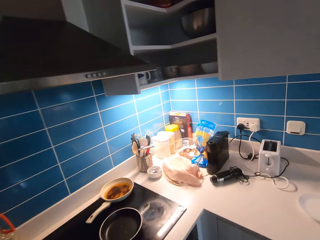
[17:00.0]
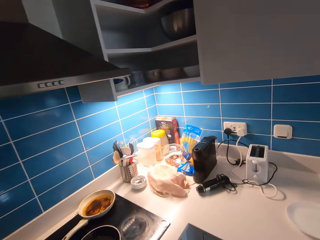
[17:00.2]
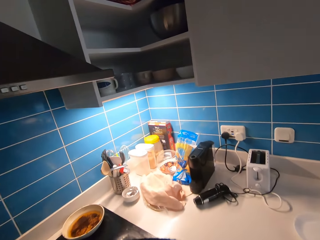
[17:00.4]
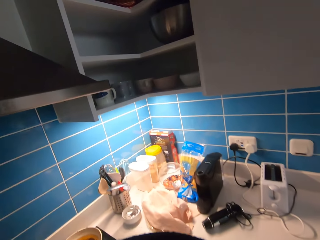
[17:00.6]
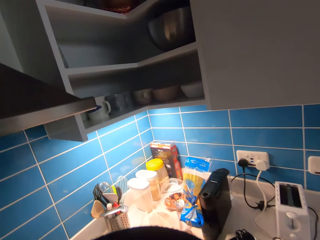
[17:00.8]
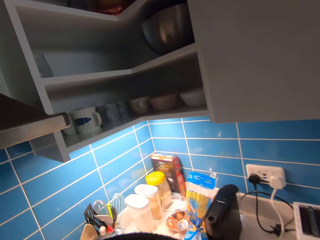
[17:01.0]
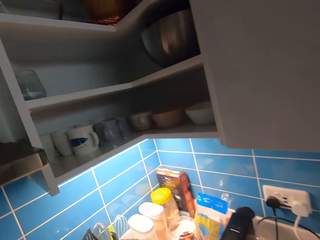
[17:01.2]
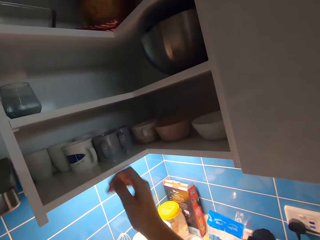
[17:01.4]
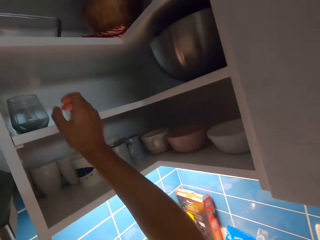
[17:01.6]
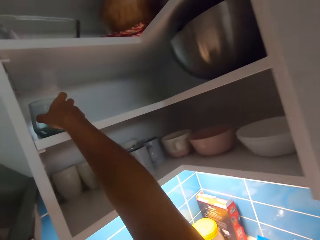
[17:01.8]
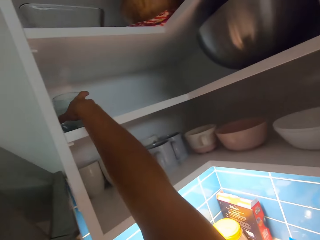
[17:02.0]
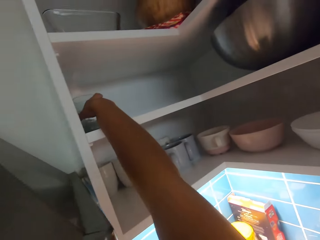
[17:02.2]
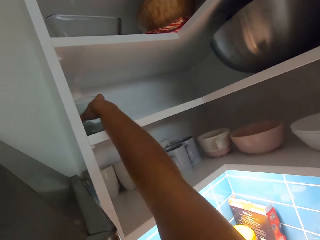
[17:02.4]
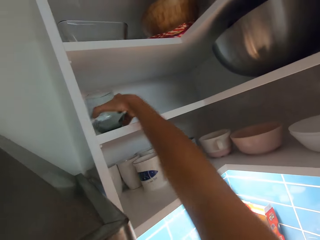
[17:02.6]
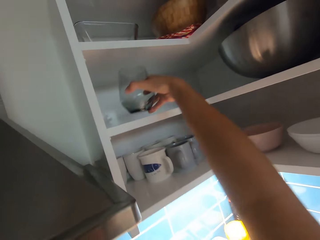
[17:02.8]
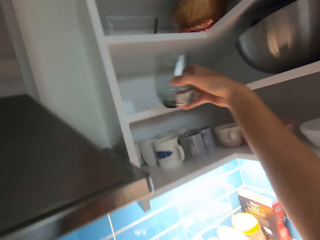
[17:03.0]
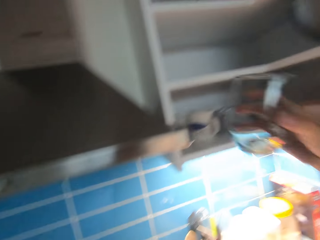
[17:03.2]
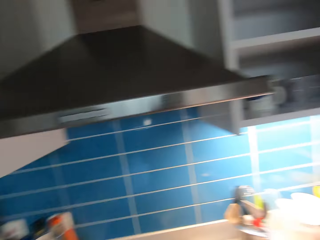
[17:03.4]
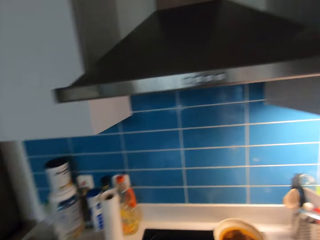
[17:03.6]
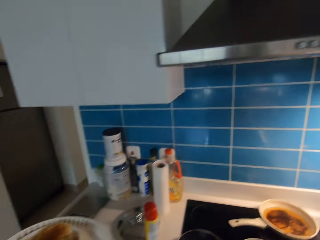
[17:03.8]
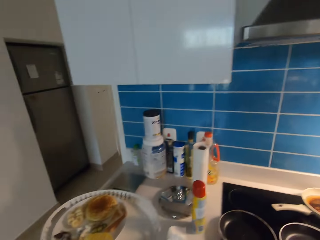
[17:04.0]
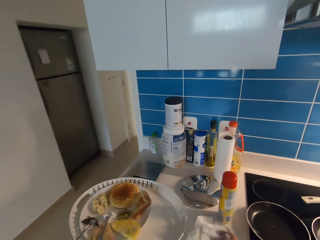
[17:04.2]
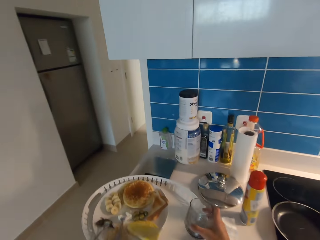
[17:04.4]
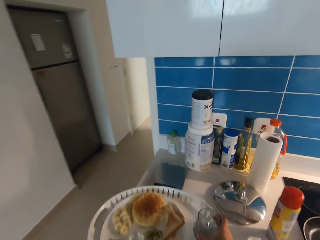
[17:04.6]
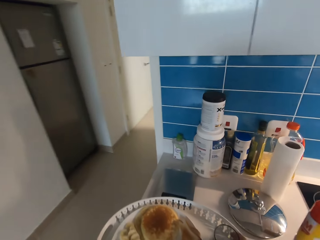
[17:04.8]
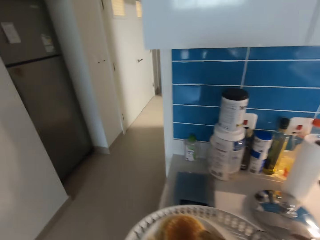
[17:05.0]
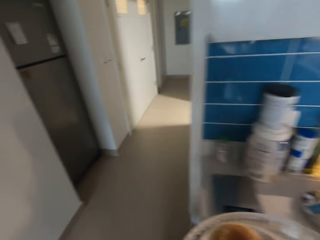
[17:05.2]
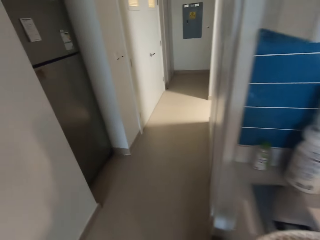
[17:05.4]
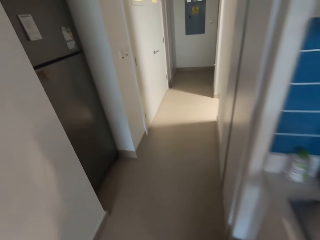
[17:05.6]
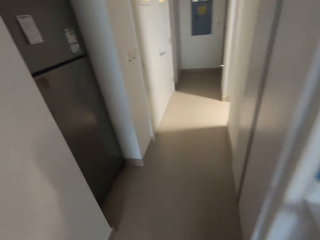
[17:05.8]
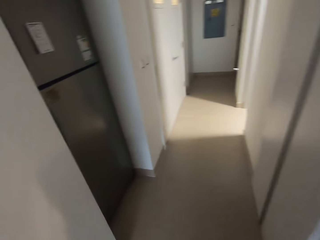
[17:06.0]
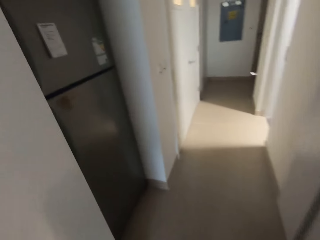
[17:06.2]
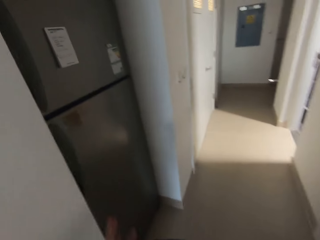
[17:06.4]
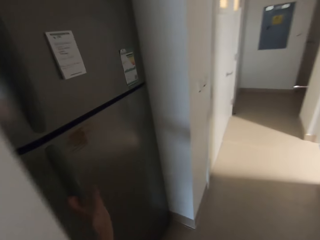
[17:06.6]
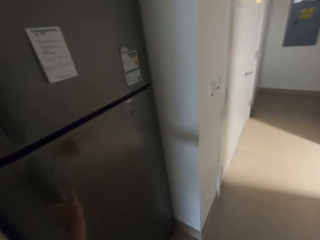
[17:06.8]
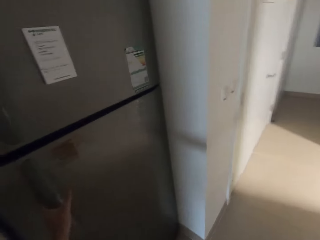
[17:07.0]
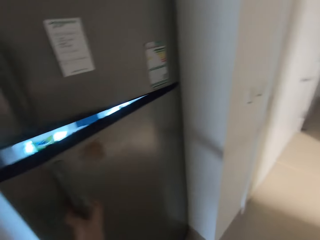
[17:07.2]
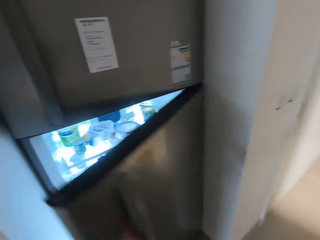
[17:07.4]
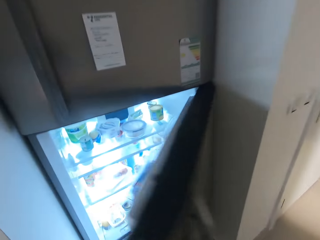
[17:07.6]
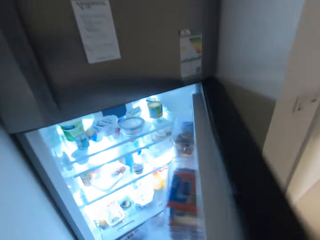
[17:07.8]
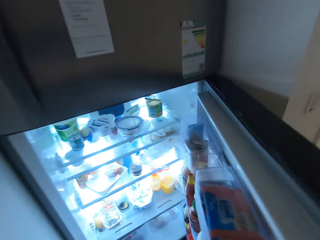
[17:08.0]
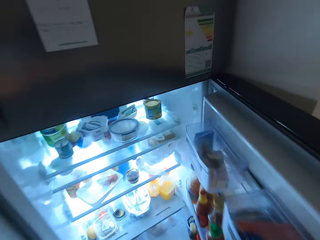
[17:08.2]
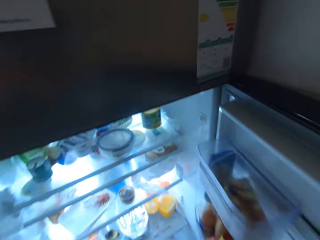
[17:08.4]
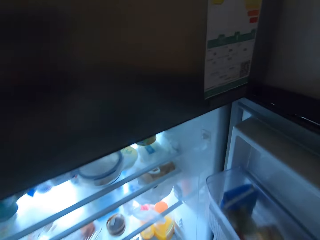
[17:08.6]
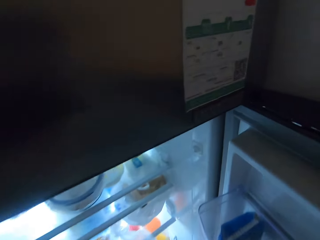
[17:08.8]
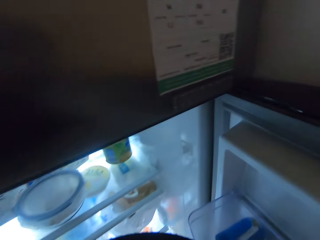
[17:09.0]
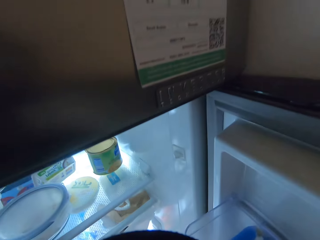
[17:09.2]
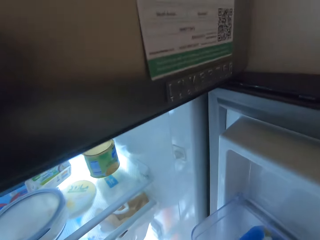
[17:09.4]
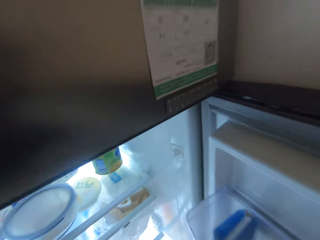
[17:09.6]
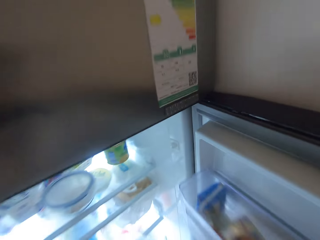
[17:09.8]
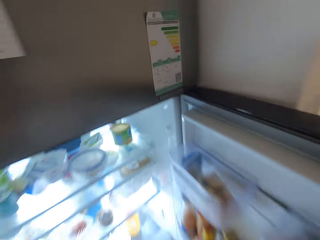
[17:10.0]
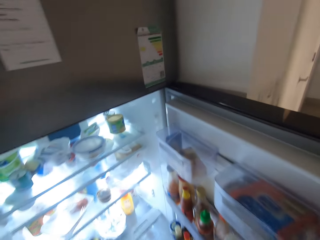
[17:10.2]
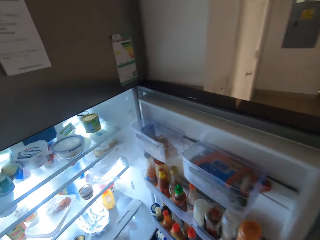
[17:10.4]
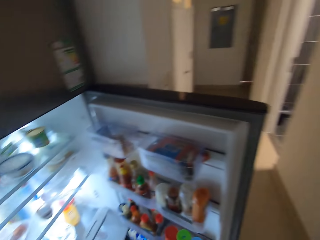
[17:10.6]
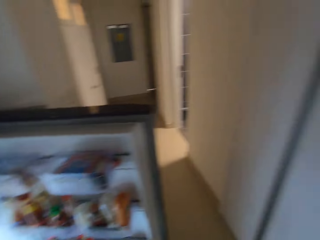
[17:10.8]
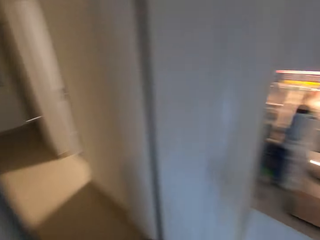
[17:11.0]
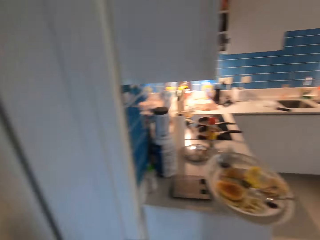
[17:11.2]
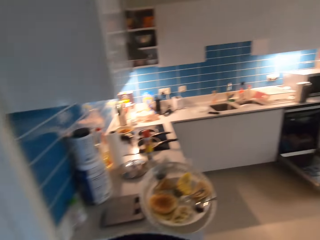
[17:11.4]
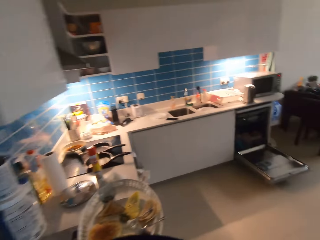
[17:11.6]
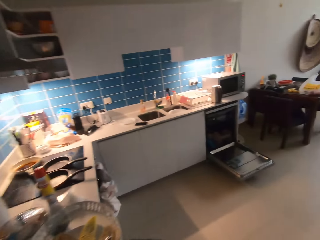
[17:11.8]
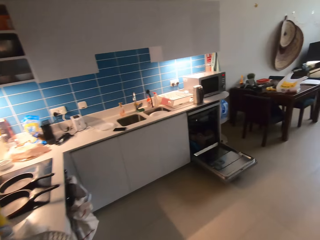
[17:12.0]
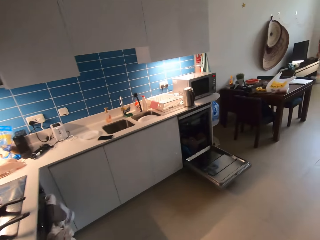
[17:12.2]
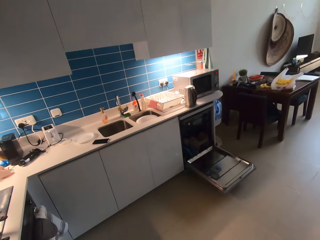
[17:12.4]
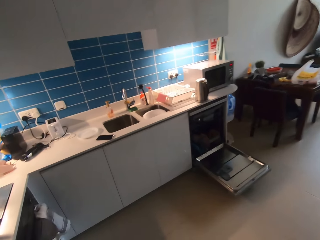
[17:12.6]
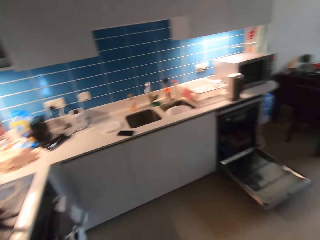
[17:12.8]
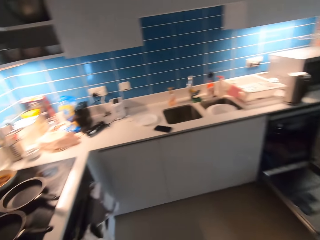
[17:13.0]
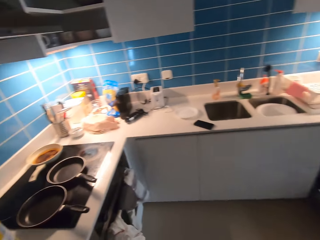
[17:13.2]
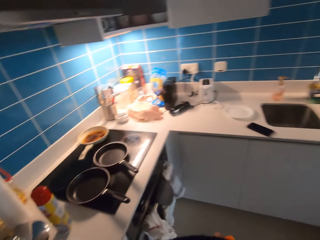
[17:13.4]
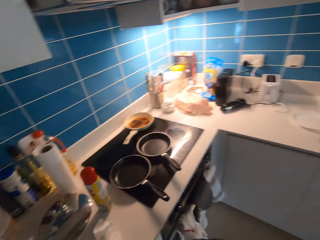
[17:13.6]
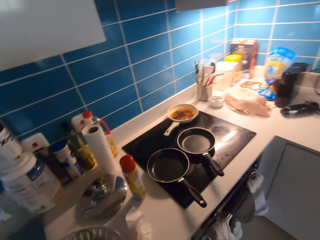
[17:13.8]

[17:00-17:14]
The camera wearer walks to the shelf. They pick a cup from the cabinet. They drop the cup in a tray. They walk towards a fridge. They open the fridge. They pick the juice from the fridge. They walk to the counter.

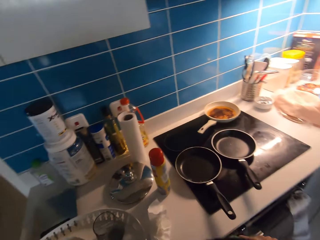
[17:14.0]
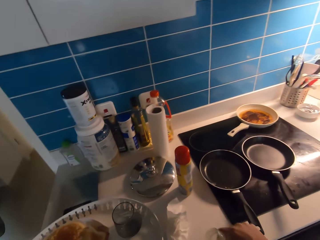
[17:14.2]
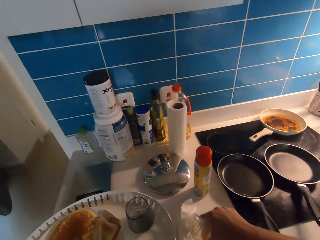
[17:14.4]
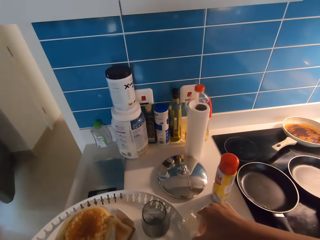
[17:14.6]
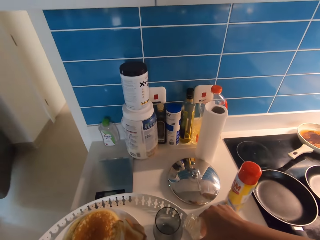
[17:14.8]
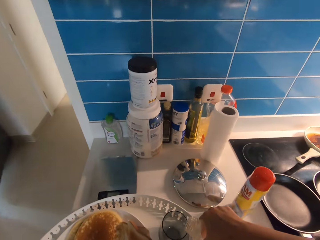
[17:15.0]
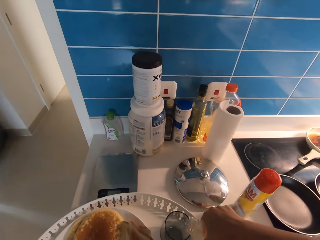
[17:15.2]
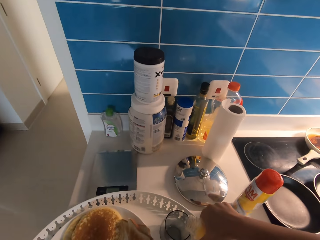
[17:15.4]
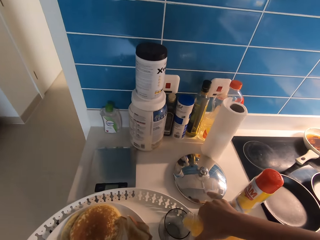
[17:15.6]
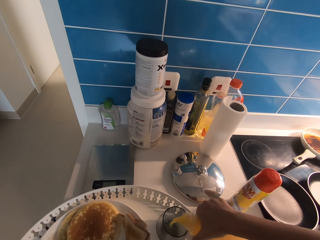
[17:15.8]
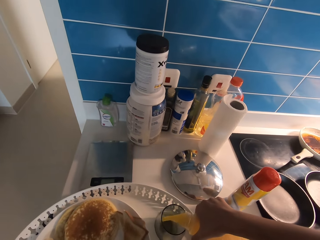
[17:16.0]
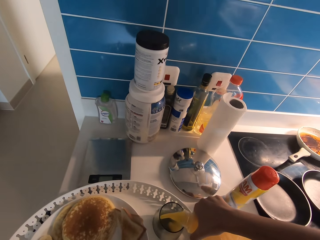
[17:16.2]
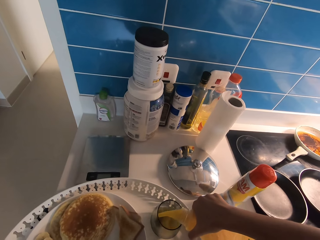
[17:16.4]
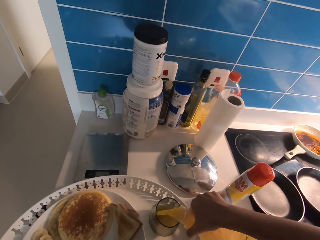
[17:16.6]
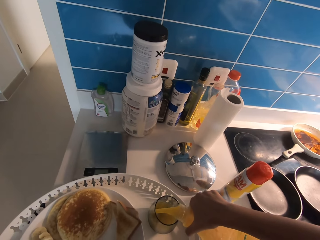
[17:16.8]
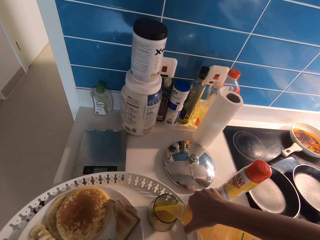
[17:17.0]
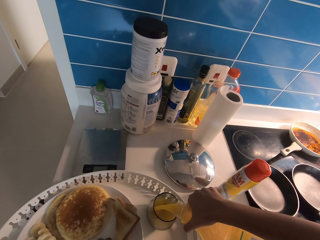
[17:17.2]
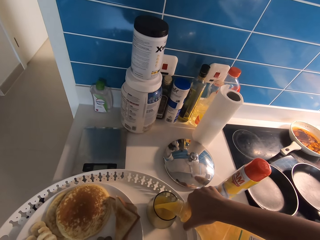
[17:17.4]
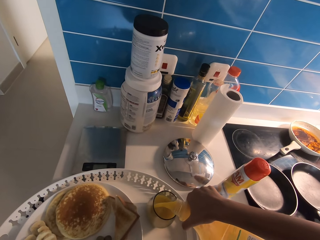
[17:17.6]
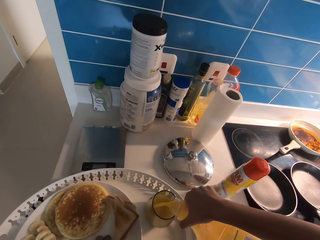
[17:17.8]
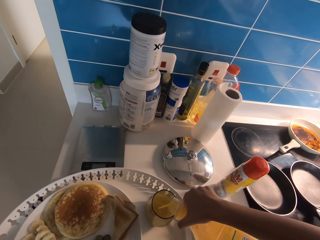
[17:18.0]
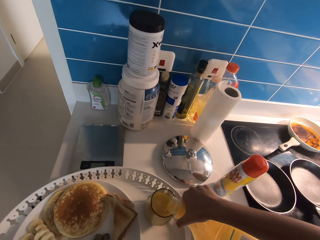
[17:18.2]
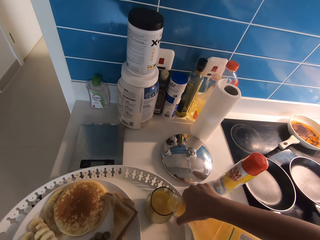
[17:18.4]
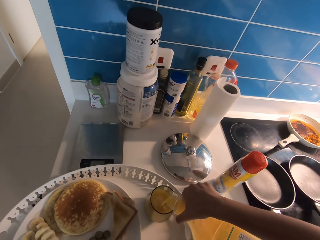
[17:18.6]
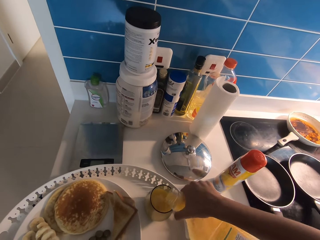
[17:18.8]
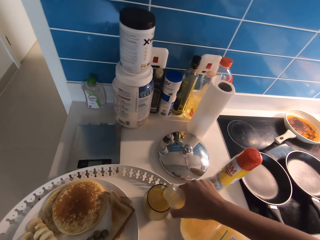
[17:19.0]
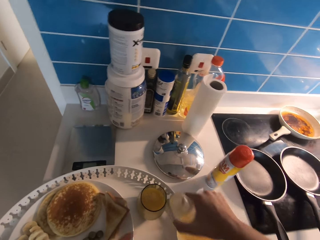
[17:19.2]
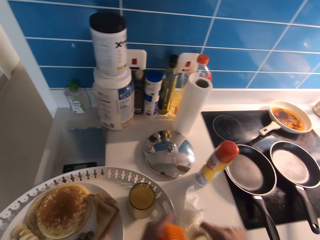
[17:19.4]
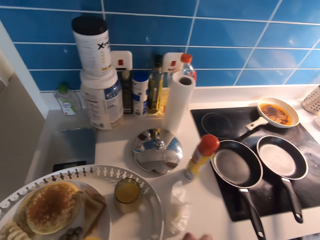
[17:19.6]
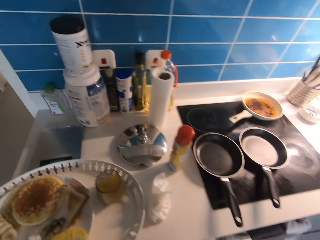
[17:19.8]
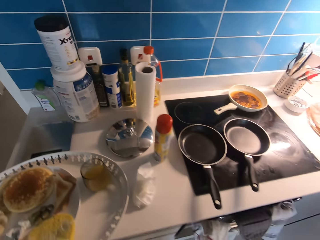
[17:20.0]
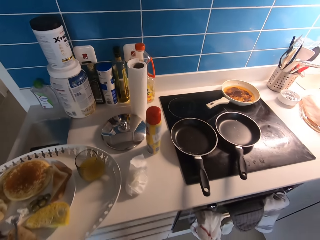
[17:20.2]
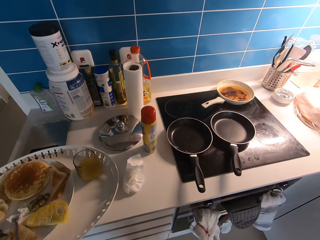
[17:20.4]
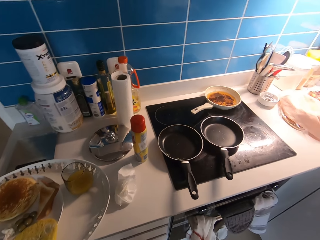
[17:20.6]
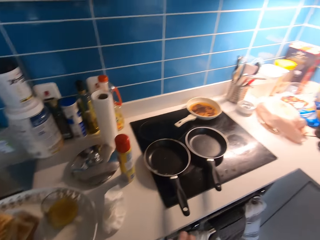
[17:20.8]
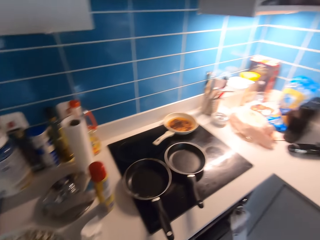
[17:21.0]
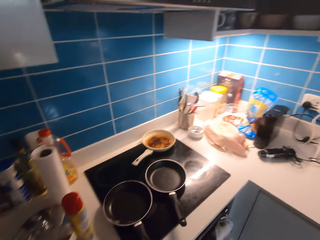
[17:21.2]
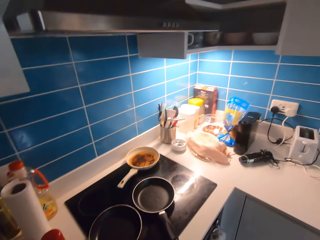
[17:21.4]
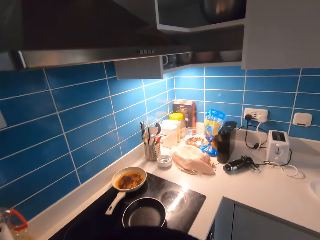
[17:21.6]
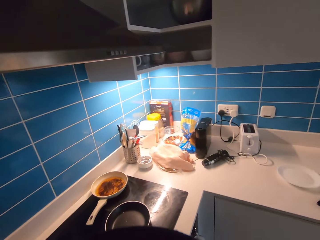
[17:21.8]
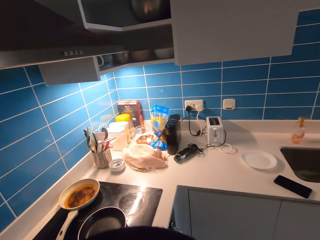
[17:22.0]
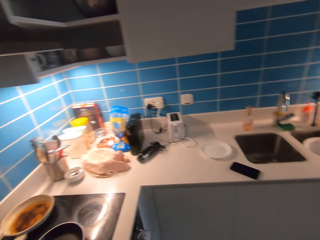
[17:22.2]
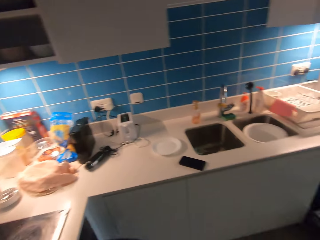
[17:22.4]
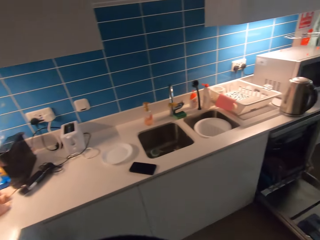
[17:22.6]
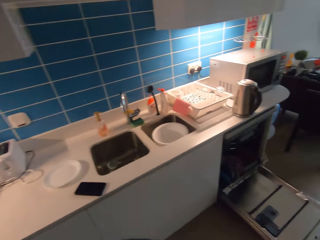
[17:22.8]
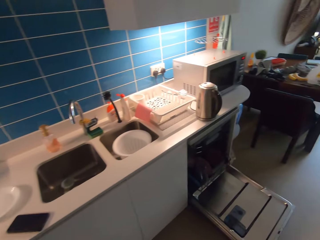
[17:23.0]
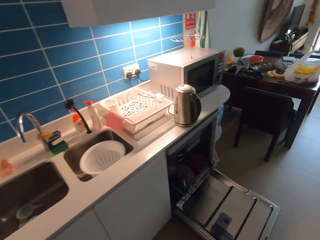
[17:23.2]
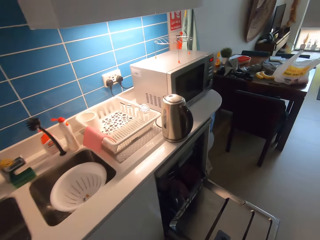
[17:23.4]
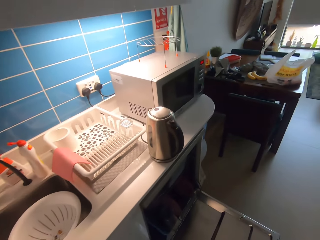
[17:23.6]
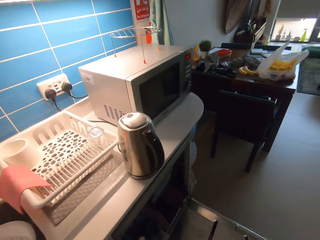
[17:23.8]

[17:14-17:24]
The camera wearer pours the juice in the glass. They walk to the dishwasher.
